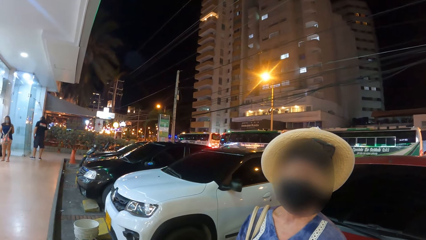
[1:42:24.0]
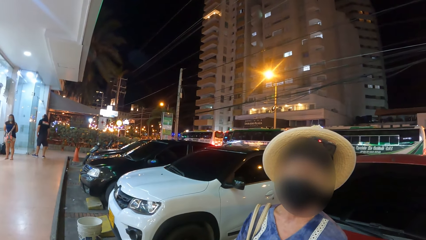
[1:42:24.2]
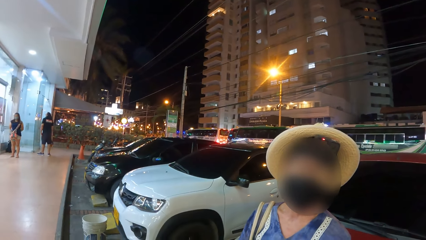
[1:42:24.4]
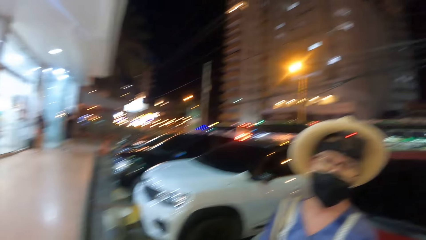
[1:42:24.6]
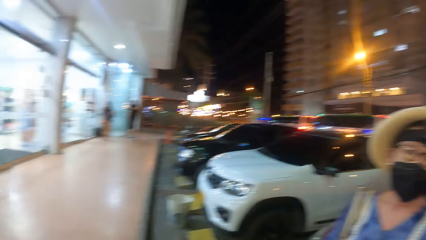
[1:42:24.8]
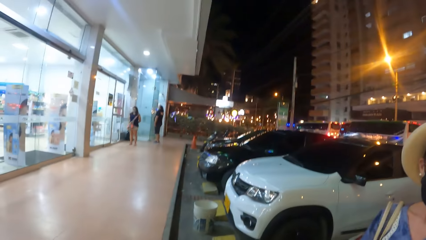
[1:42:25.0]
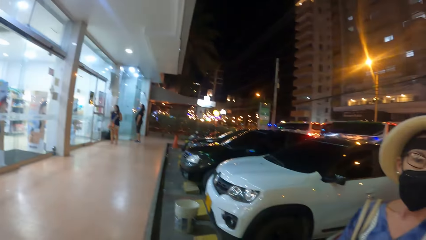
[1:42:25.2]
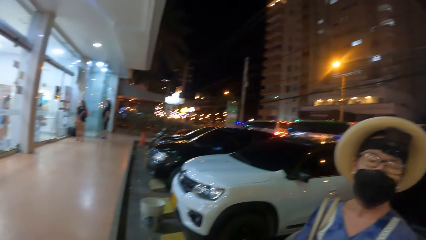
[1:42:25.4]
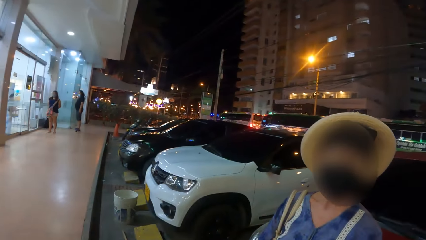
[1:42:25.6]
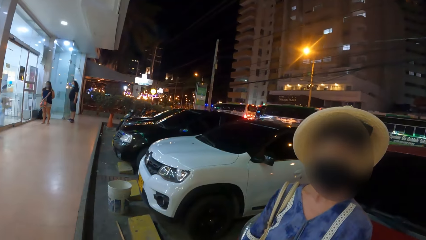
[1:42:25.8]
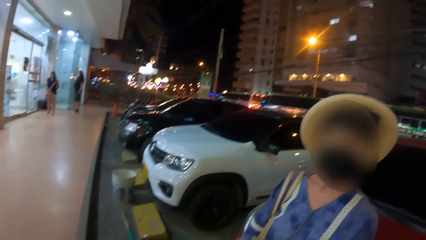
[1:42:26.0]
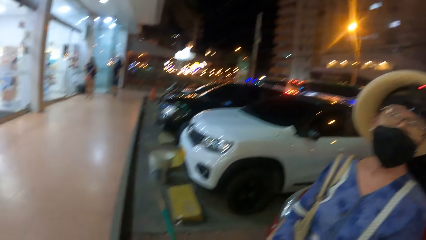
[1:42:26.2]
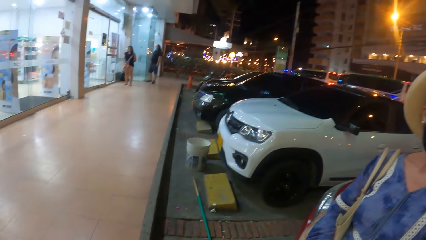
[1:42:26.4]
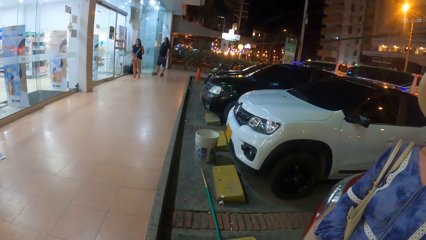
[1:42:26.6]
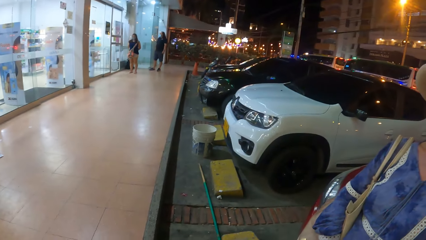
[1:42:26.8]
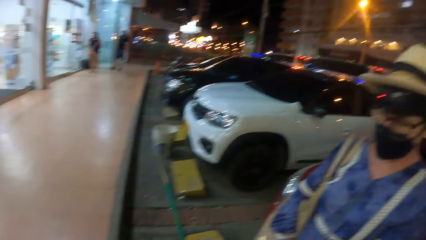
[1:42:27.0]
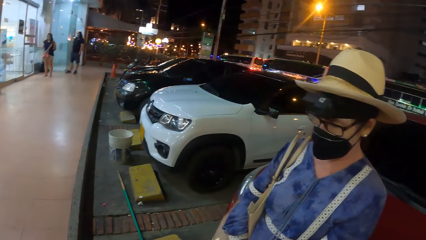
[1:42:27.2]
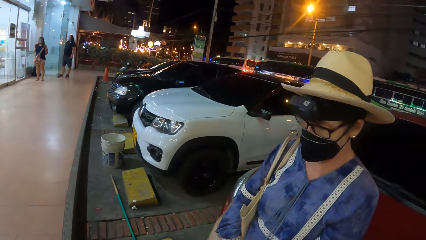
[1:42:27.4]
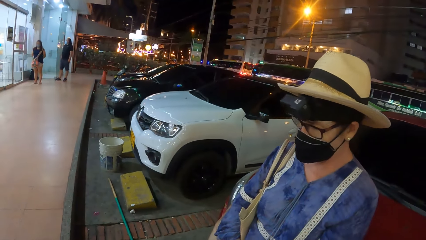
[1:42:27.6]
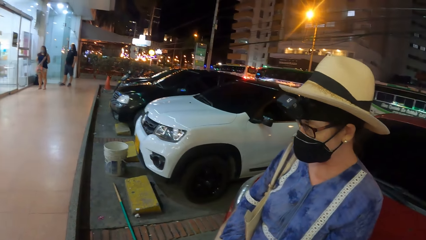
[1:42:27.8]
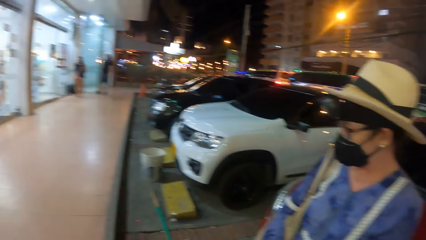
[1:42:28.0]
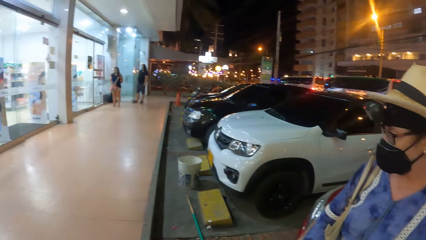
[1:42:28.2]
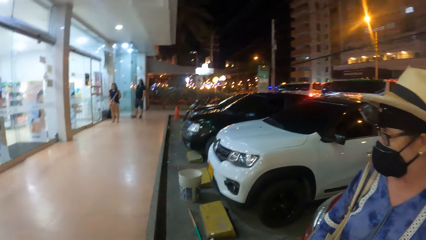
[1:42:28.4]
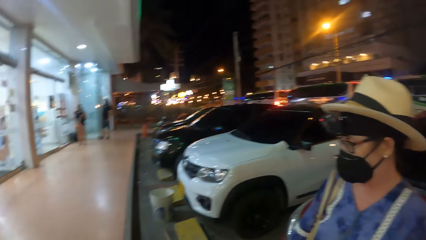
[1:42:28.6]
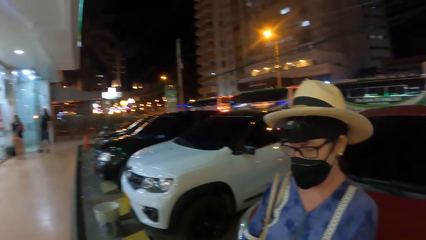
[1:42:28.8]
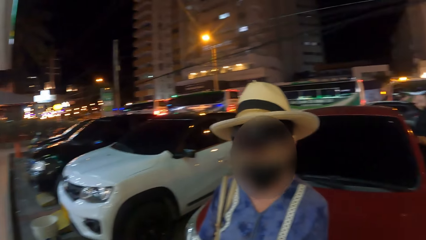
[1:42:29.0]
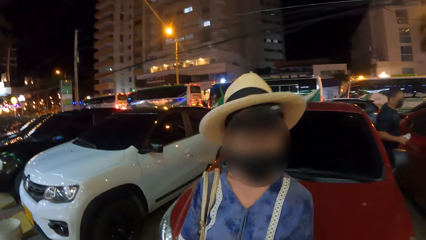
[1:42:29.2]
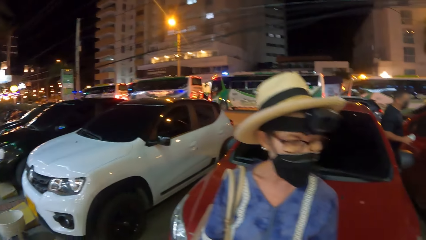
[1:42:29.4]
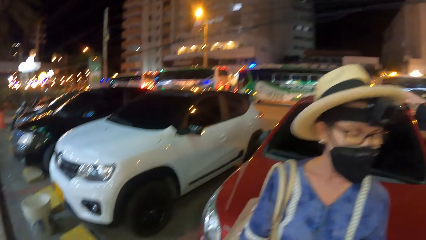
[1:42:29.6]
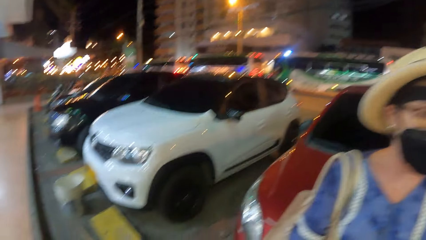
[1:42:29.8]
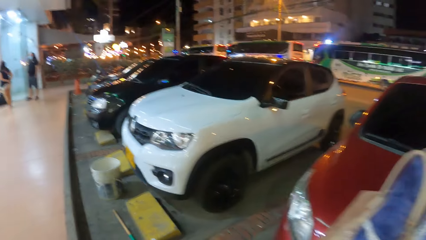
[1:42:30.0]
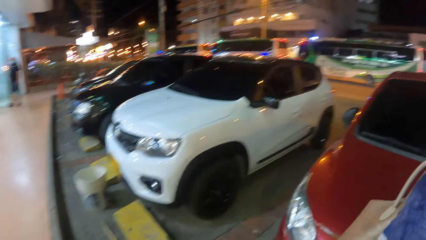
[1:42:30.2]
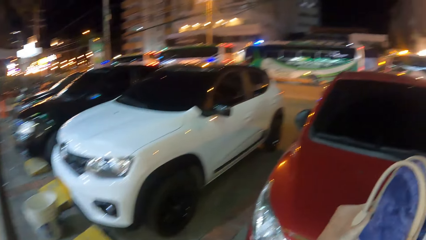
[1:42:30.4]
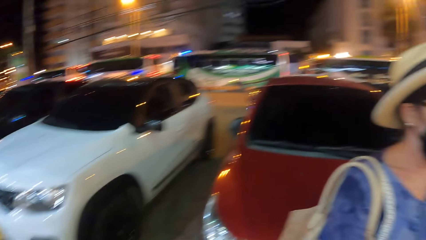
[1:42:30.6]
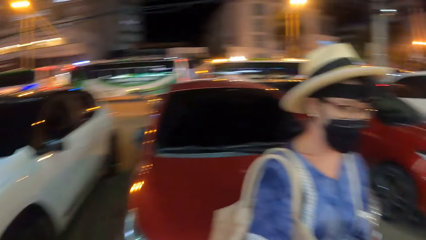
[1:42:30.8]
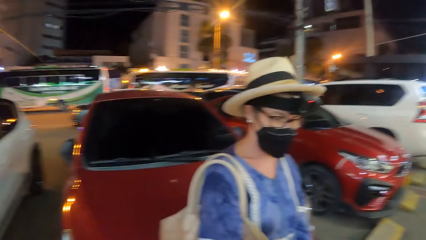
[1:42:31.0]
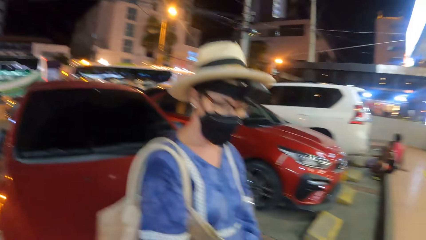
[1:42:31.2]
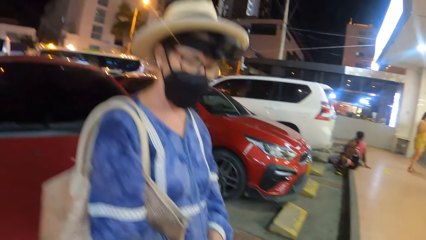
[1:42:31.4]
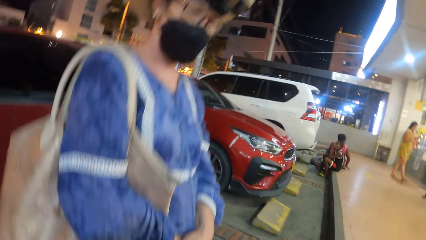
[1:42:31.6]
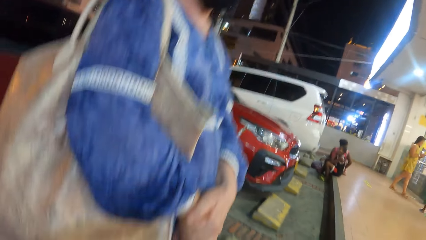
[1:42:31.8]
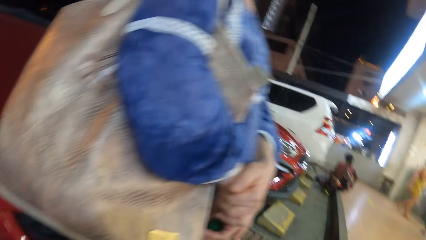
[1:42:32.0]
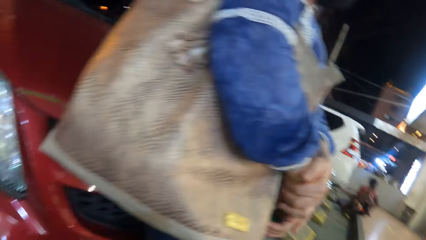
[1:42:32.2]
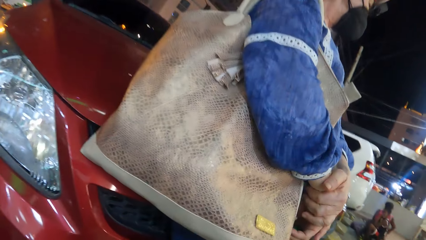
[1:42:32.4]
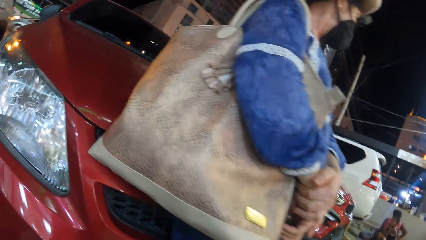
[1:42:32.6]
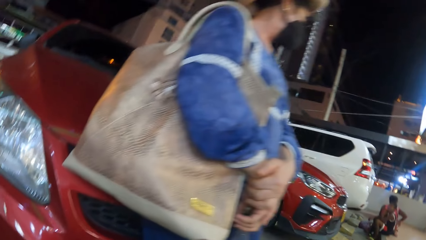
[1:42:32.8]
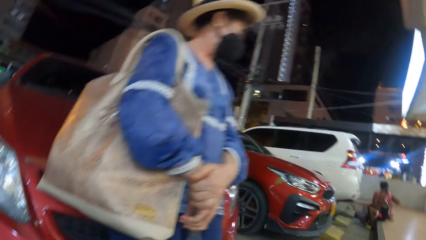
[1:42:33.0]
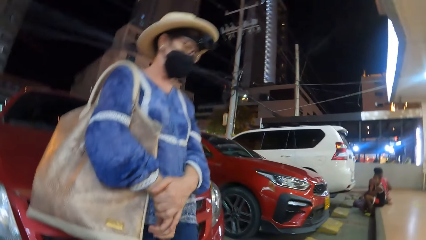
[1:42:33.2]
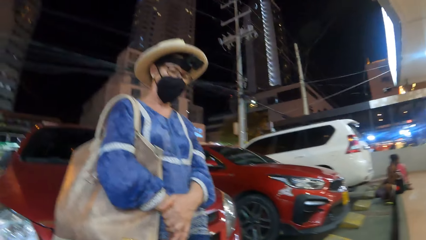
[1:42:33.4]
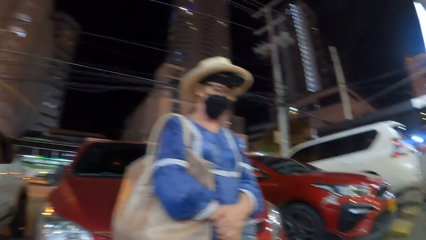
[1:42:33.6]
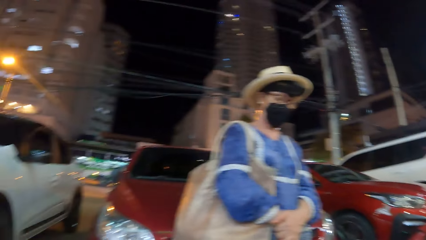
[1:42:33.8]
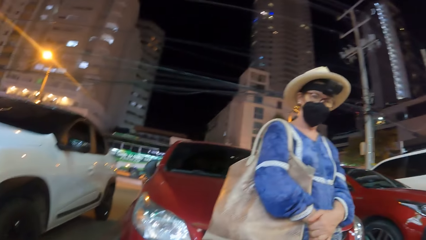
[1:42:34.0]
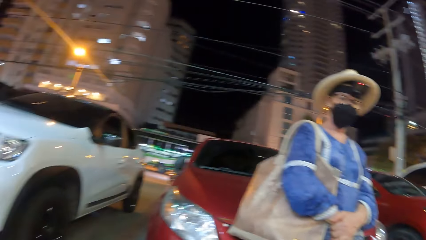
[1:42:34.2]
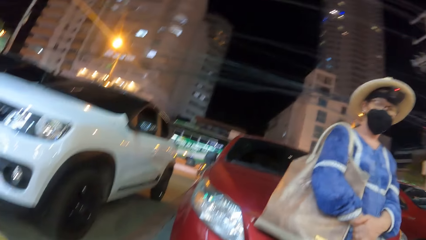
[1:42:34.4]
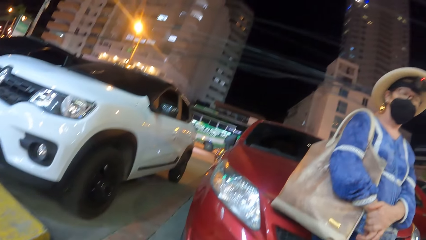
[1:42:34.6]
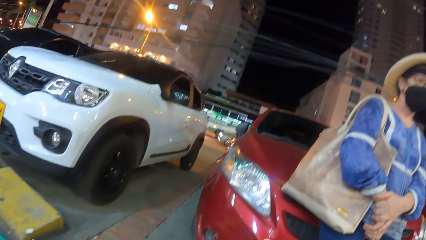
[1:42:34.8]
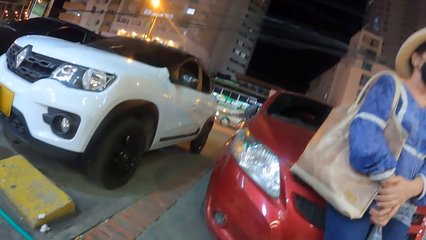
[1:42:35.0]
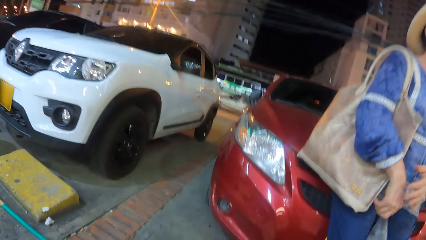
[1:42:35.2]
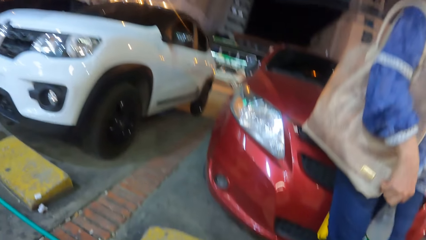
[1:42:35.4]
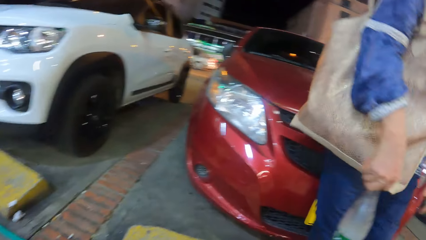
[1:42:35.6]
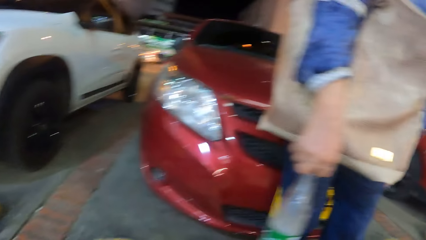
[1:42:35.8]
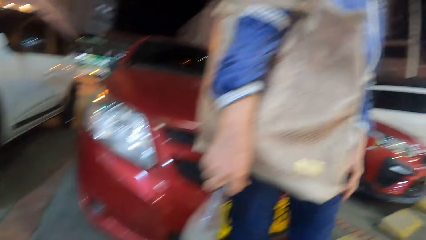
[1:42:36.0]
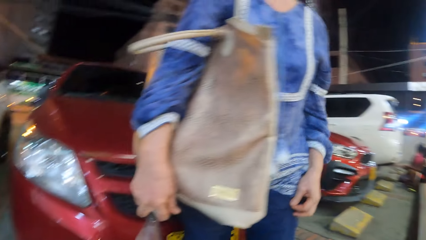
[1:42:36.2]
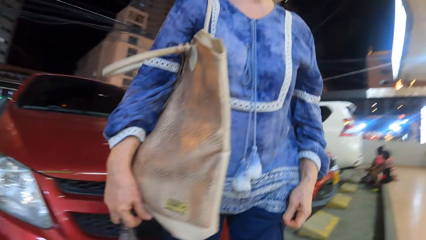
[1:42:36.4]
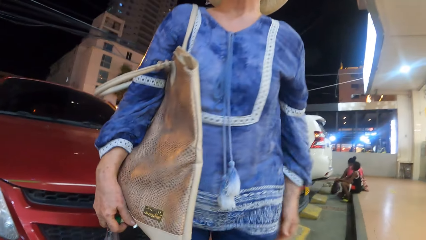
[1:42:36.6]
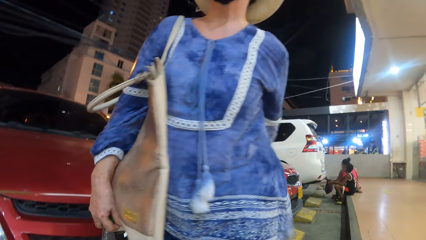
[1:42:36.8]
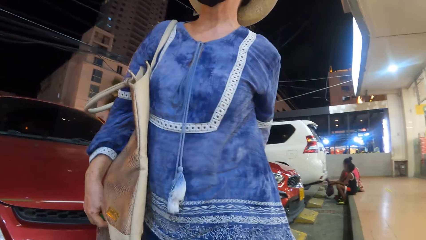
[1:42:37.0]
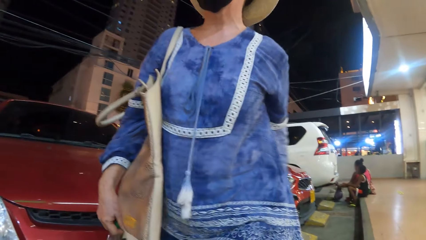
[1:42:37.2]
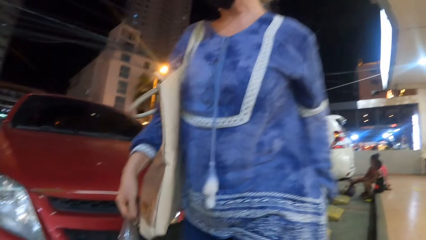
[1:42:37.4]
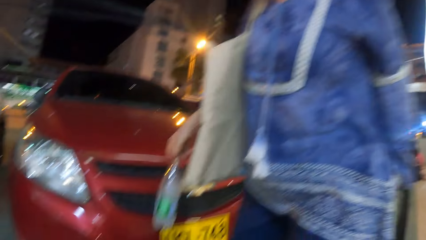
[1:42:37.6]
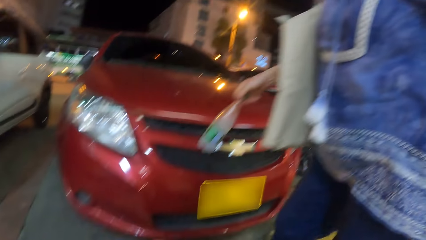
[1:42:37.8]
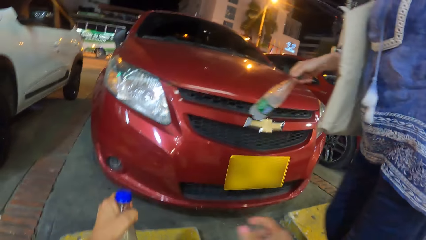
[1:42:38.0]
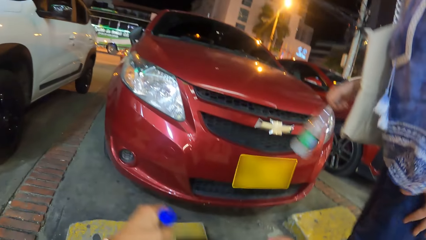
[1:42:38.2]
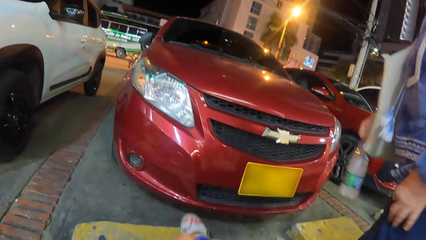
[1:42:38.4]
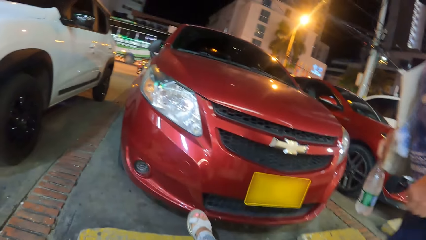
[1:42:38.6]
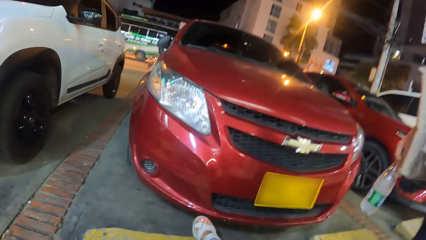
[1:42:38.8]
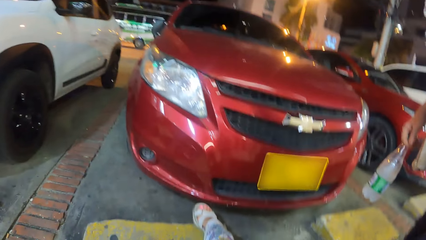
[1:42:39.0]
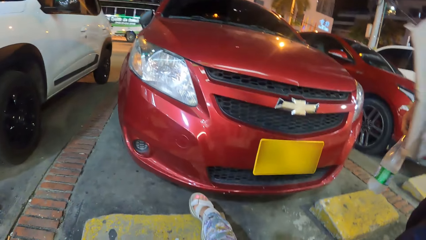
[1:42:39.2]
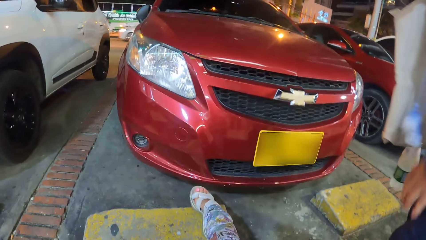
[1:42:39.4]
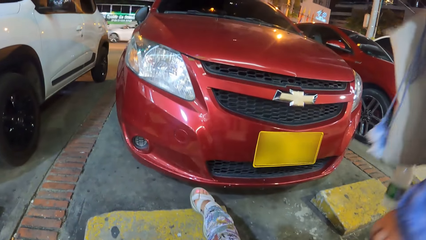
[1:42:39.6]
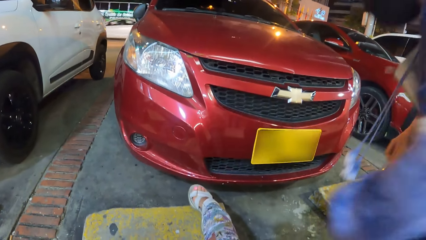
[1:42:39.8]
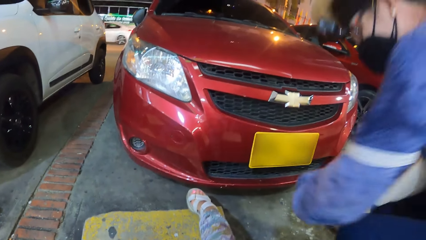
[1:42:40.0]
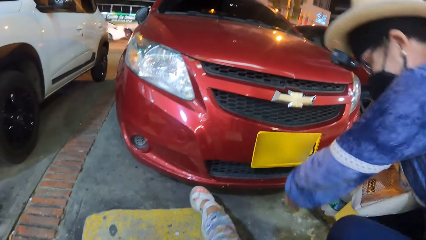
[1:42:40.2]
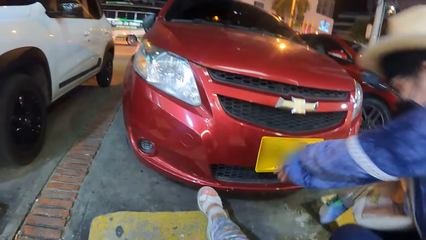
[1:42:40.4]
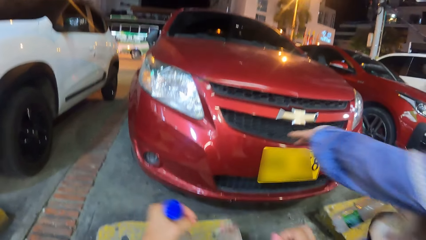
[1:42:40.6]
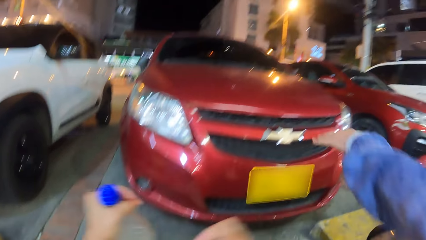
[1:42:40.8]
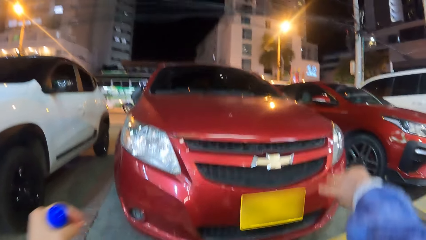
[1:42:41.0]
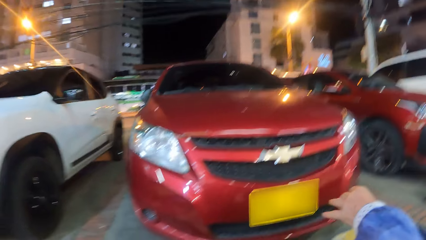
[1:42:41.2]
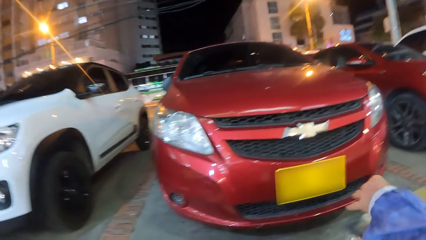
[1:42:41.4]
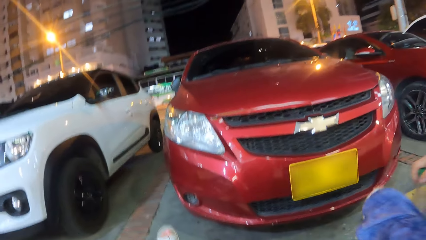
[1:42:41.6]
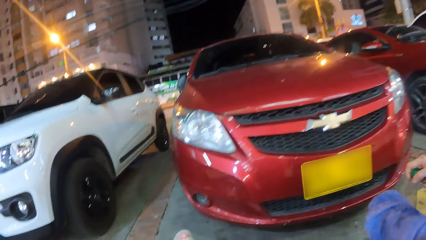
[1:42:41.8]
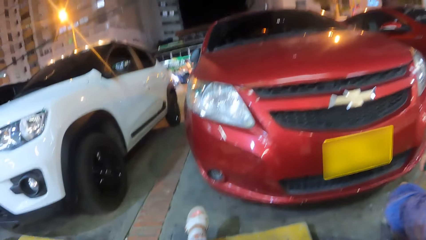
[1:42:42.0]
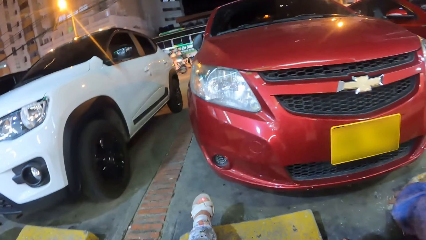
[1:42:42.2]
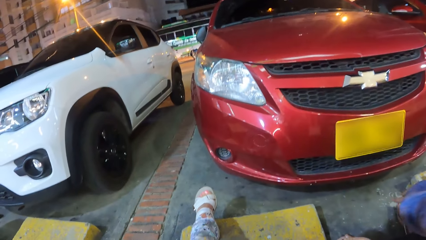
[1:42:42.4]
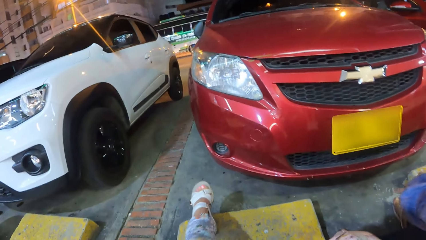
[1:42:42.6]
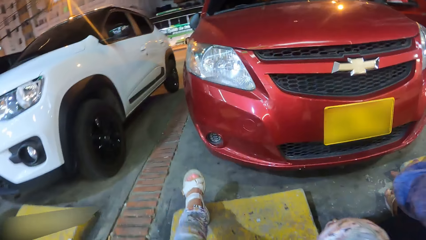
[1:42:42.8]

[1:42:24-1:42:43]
The camera wearer looks around. They walk. They talk. They look around. They sit. They move a leg. They lift a hand. They touch a bottle.
